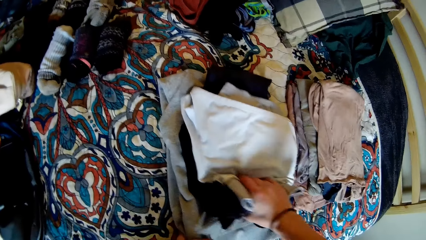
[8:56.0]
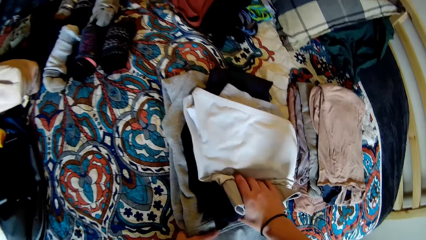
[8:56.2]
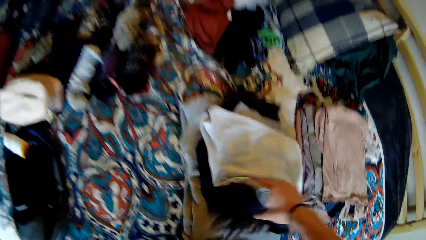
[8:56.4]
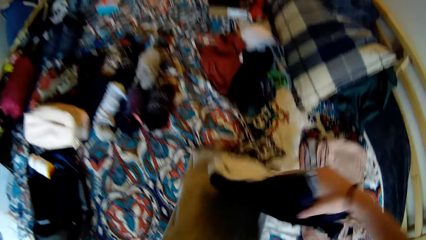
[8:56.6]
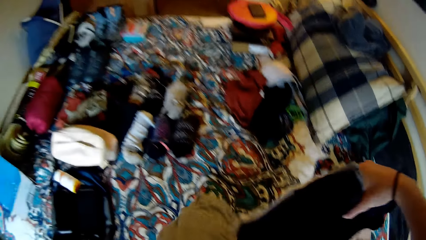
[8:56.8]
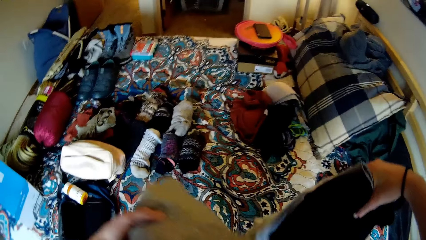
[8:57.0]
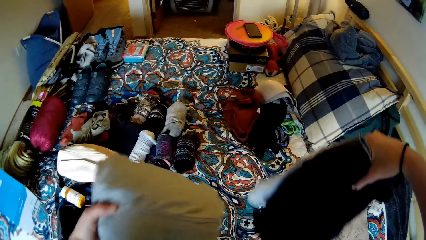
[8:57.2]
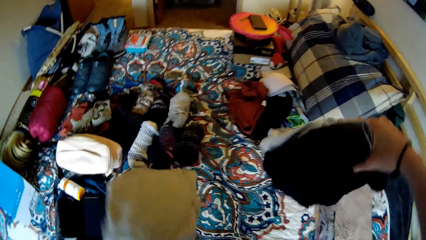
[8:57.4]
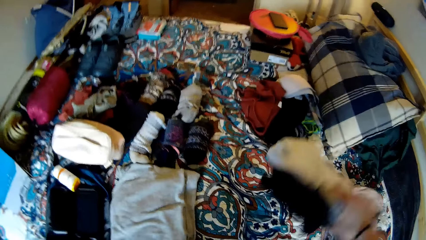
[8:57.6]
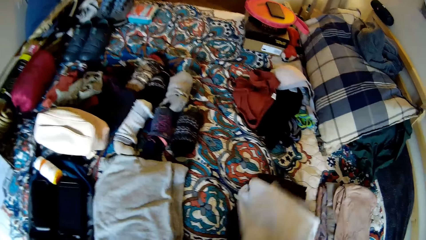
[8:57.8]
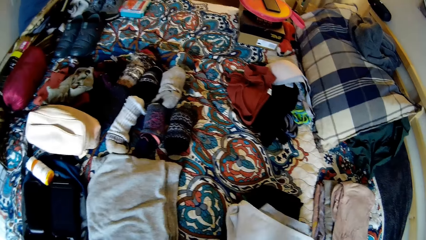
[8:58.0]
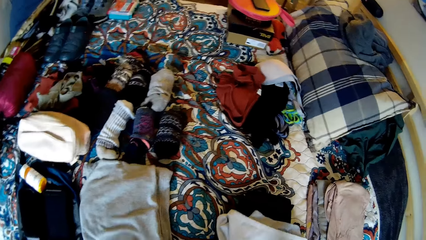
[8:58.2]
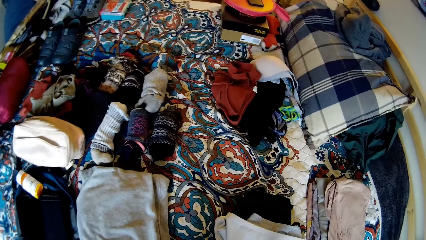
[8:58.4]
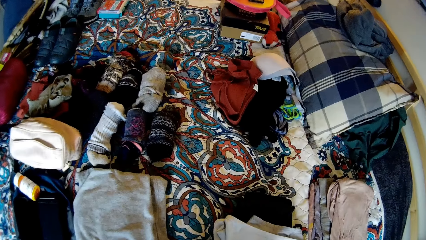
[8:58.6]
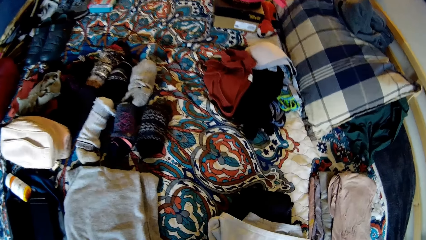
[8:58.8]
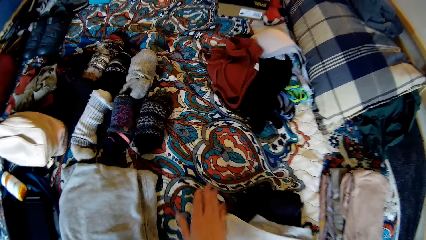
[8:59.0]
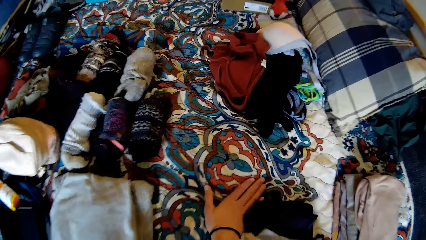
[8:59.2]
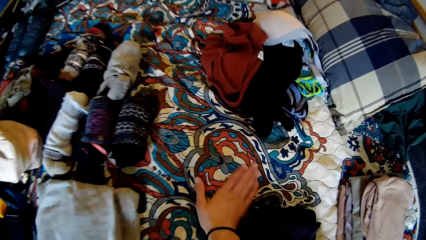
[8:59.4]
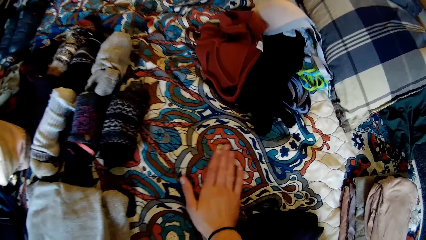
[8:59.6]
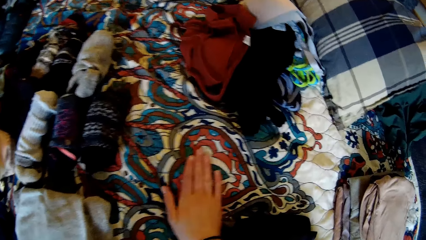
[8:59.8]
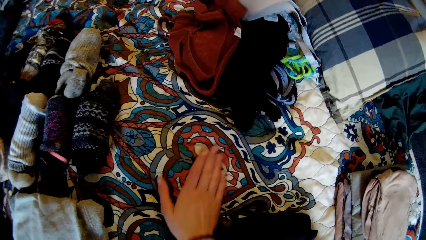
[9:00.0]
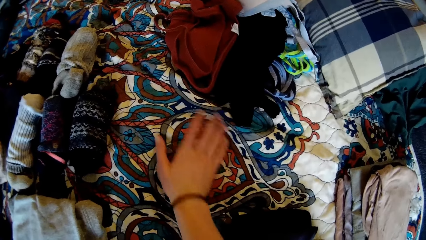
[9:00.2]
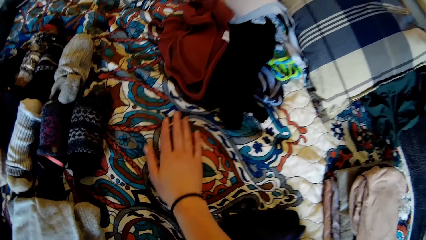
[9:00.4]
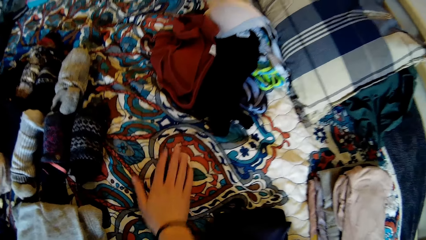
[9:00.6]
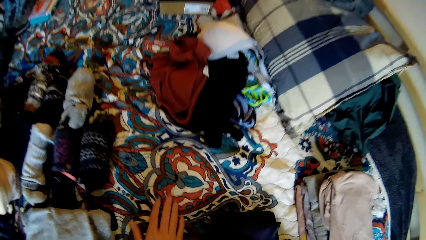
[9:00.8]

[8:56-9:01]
The camera wearer removes some cloth from the cloths on the bed. She drops the cloth on the bed. She touches the bed with her hands.

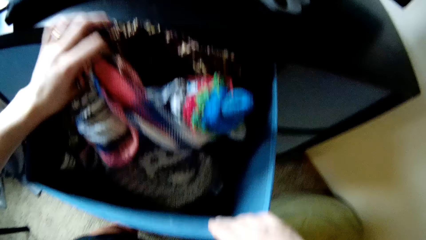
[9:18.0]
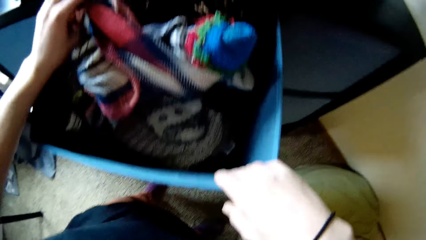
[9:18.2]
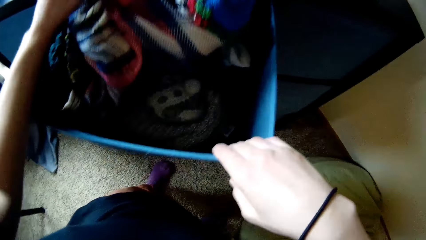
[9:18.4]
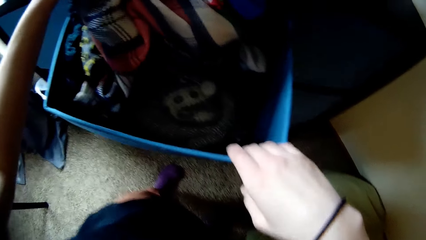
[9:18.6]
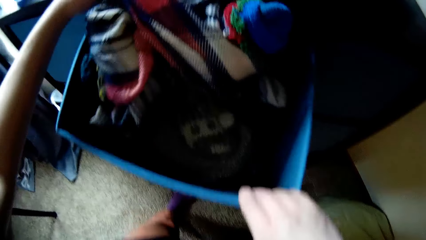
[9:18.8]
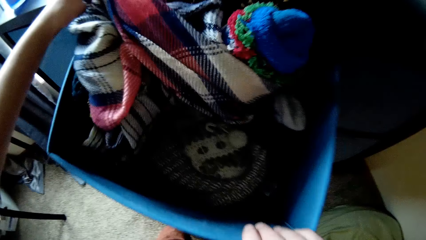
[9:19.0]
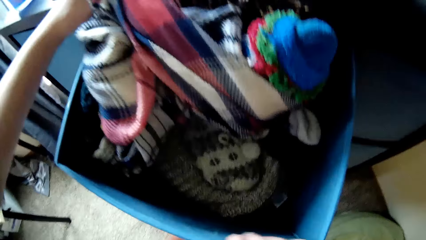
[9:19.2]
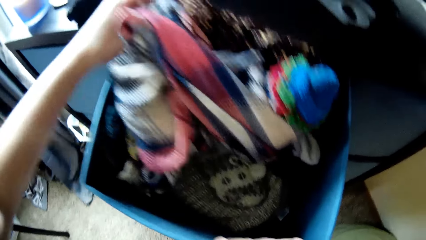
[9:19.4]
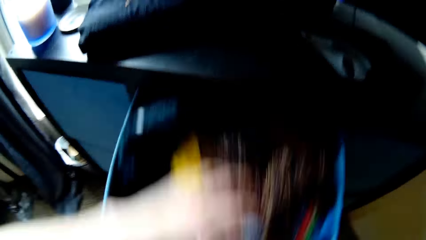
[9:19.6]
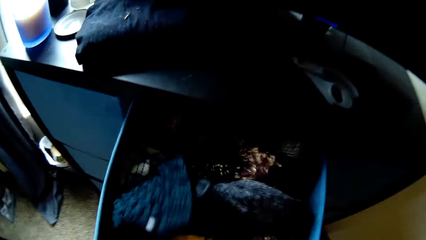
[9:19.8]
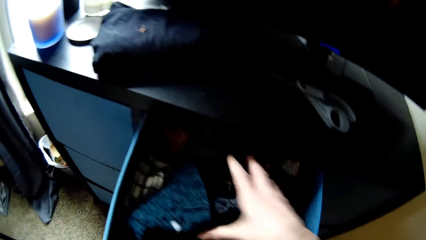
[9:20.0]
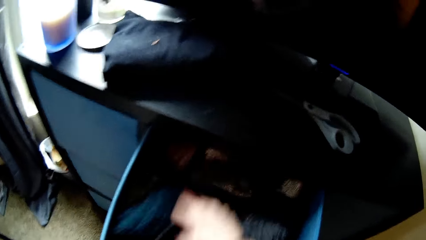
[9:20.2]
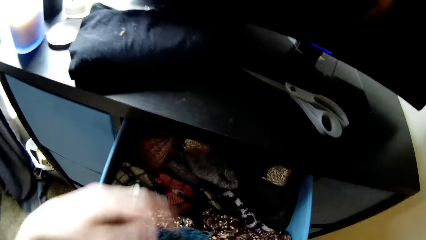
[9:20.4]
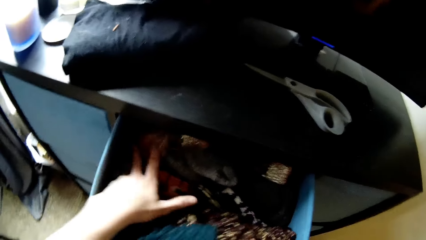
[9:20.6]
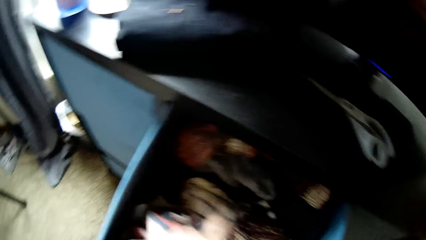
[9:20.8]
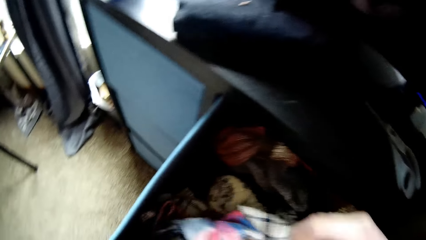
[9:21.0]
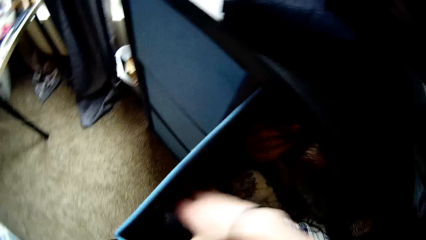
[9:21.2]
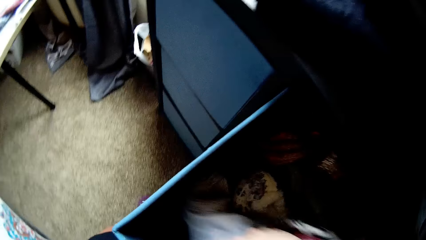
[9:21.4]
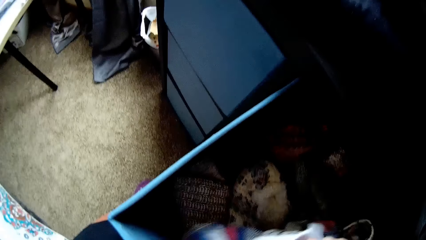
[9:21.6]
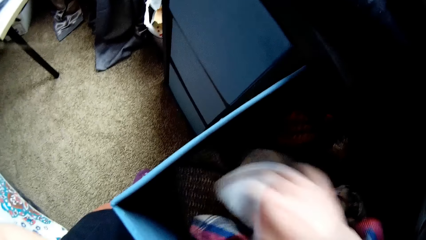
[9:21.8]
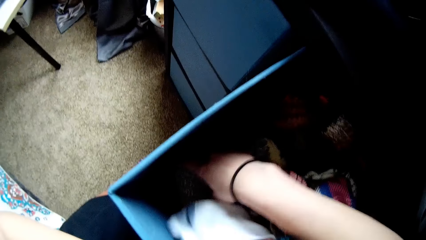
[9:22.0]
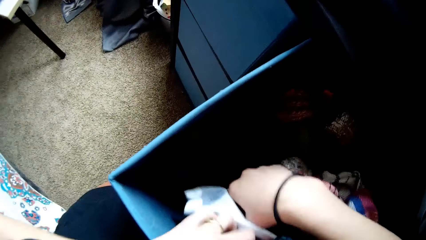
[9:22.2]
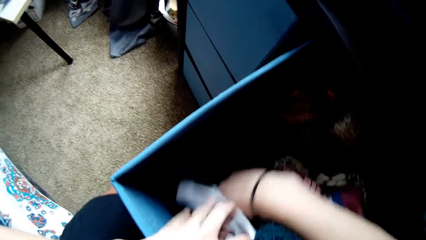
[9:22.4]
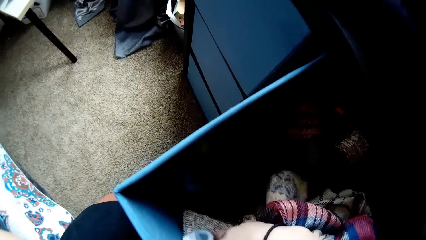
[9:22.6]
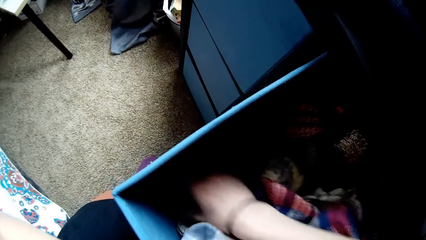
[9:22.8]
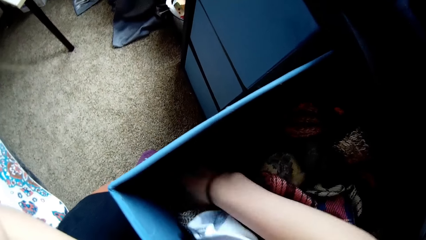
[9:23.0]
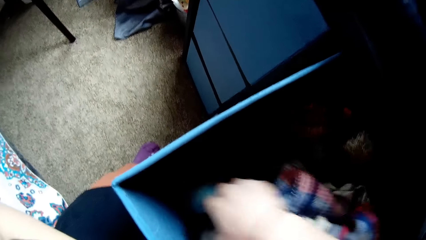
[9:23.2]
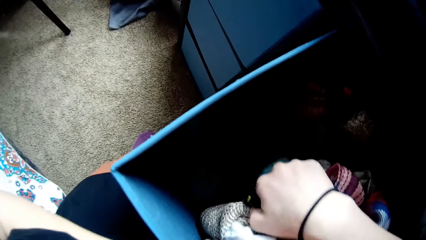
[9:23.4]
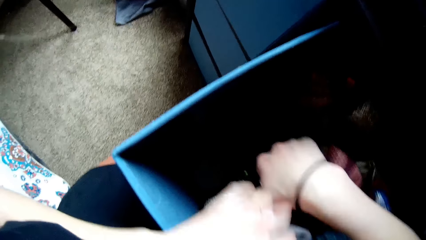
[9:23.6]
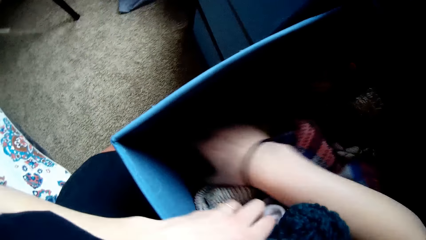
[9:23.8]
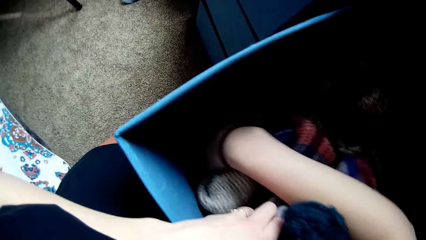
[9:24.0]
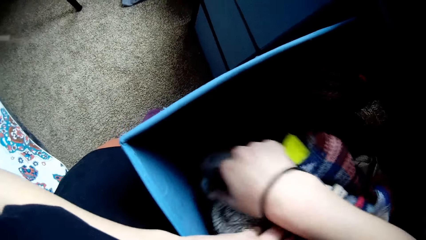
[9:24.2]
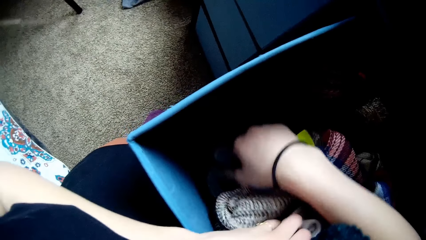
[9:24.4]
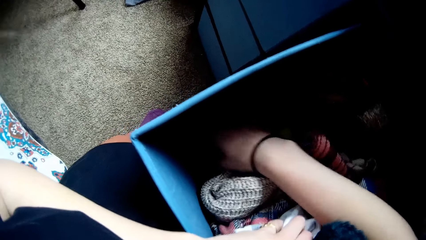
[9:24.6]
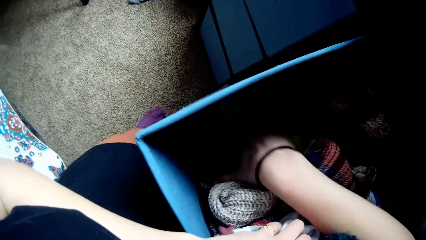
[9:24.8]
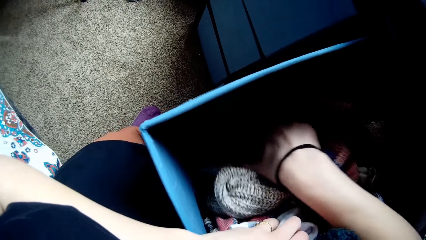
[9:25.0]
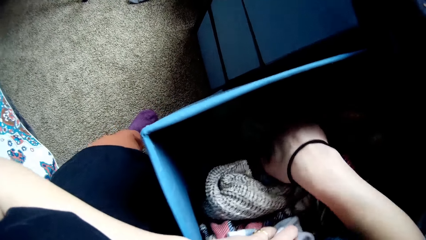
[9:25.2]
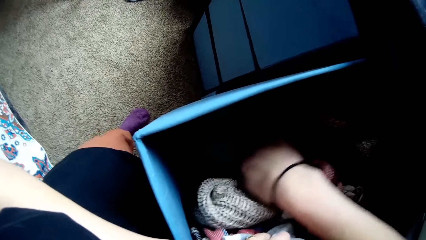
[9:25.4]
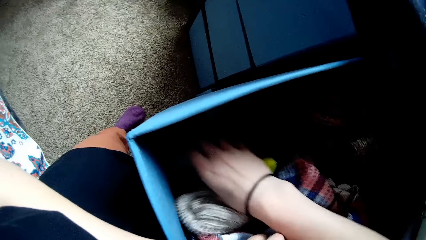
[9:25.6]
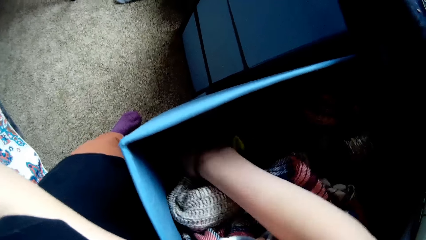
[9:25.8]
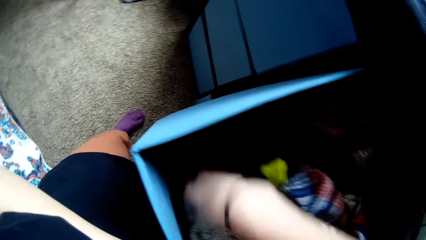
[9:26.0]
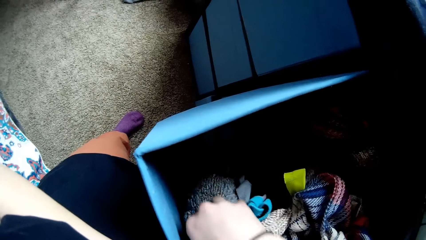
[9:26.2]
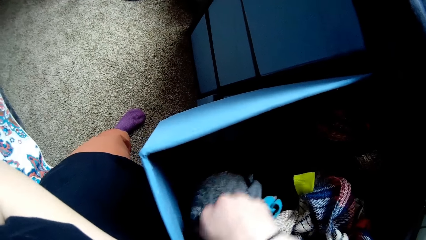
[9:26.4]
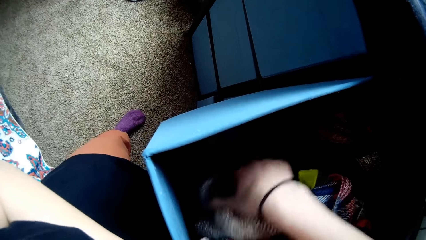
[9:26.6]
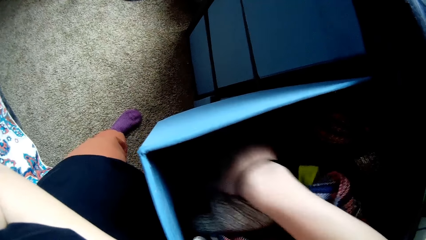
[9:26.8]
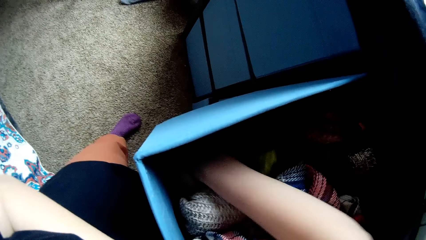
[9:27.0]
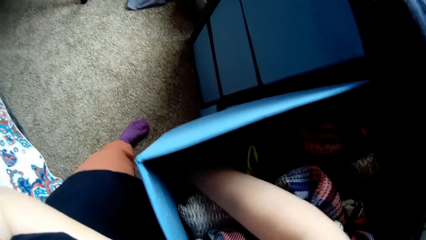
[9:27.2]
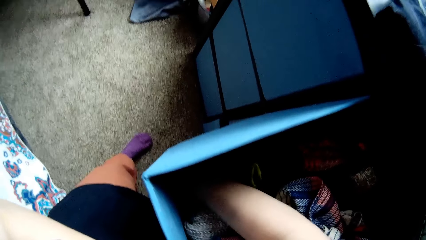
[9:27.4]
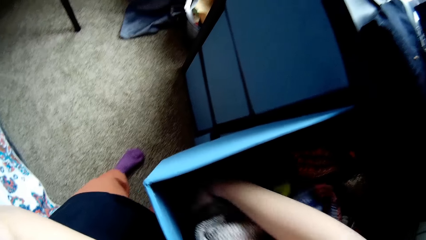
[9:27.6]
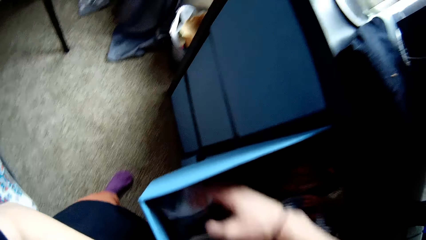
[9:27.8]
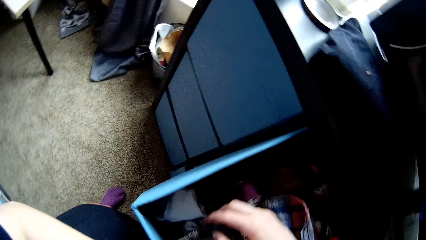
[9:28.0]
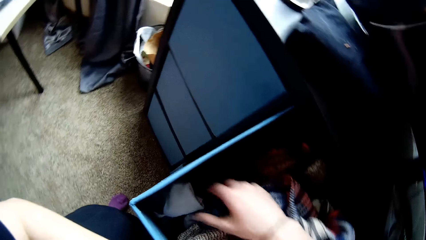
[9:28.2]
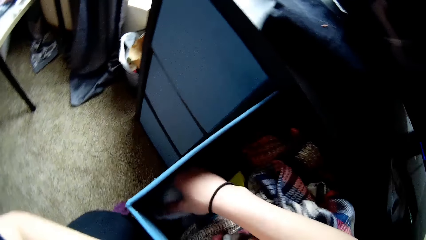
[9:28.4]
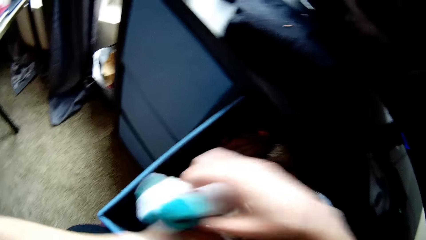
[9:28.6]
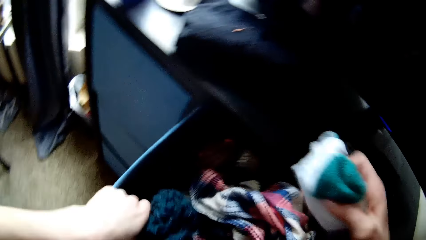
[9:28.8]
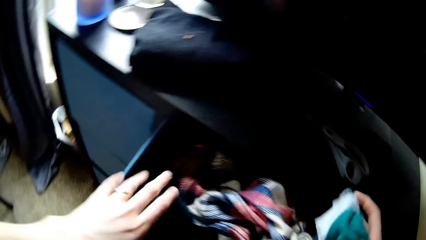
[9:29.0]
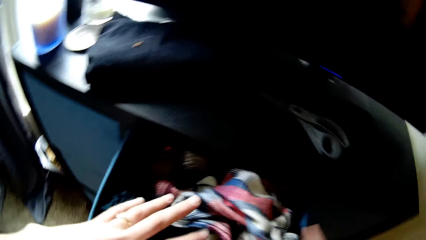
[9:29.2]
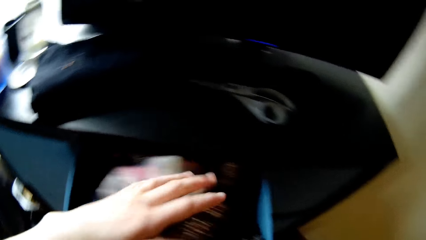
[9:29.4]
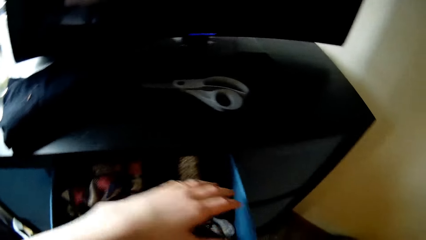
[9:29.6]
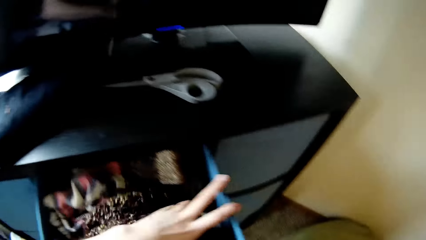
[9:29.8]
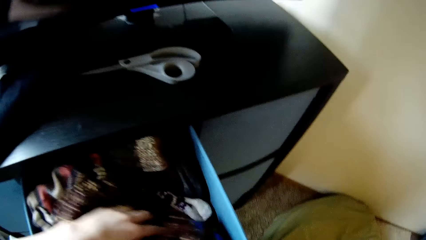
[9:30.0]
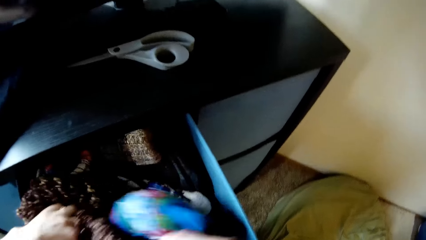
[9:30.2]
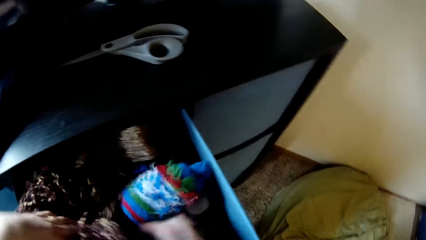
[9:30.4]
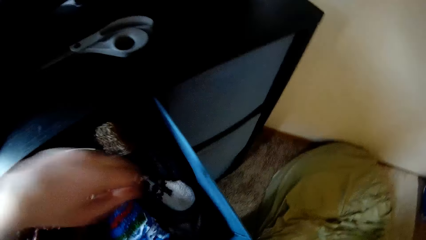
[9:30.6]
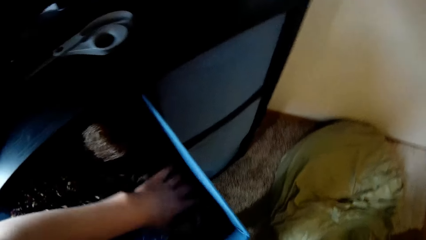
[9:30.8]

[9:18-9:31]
The camera wearer lifts cloths and touches her cloths. She removes socks from the drawer.
